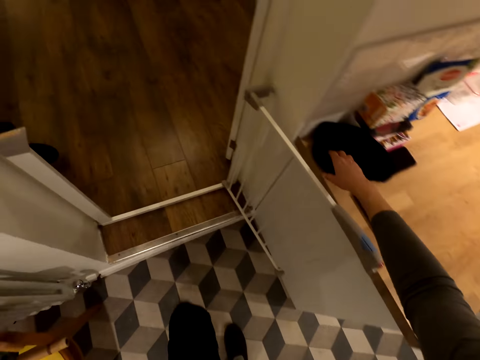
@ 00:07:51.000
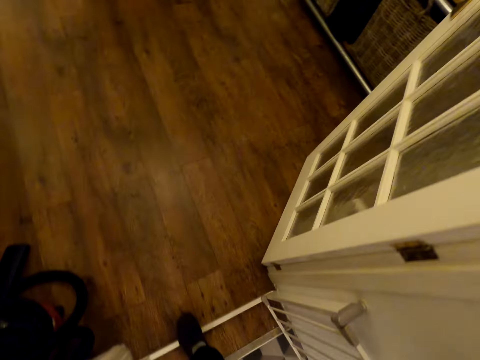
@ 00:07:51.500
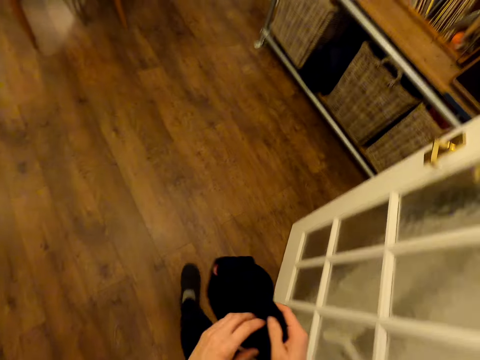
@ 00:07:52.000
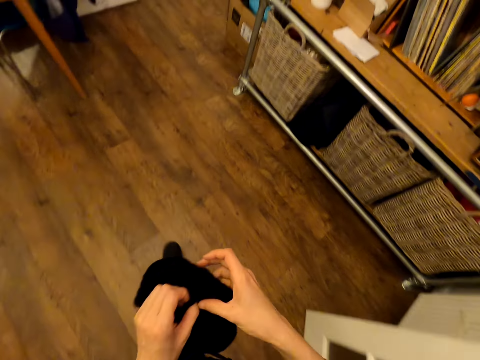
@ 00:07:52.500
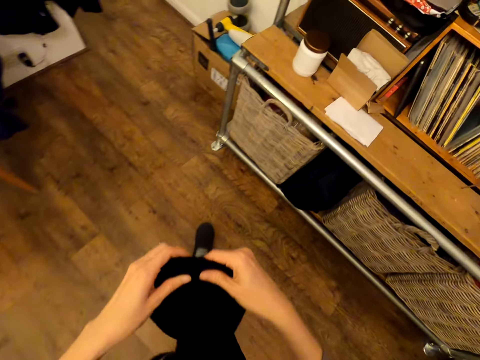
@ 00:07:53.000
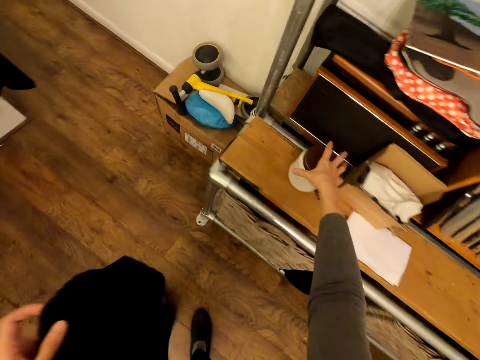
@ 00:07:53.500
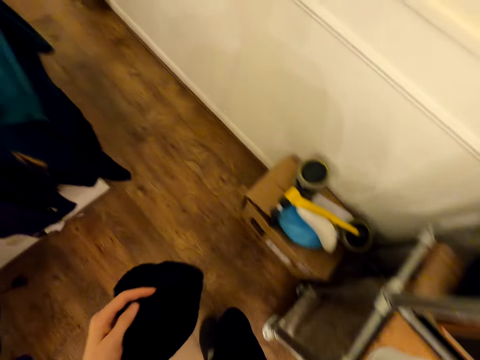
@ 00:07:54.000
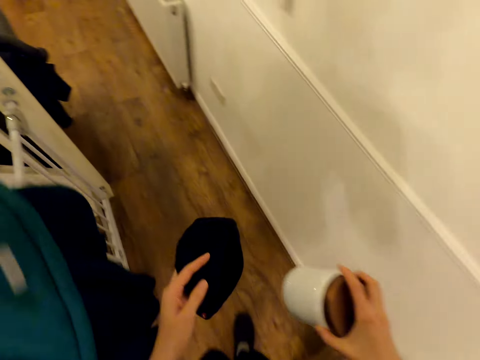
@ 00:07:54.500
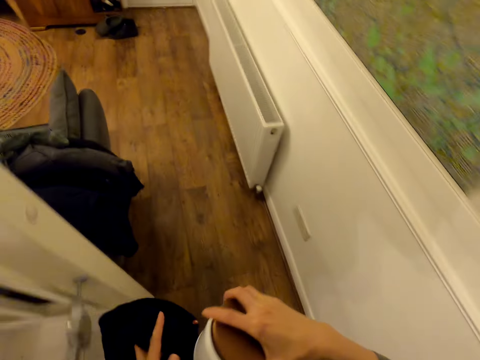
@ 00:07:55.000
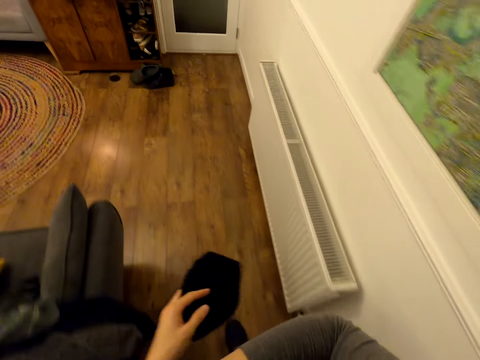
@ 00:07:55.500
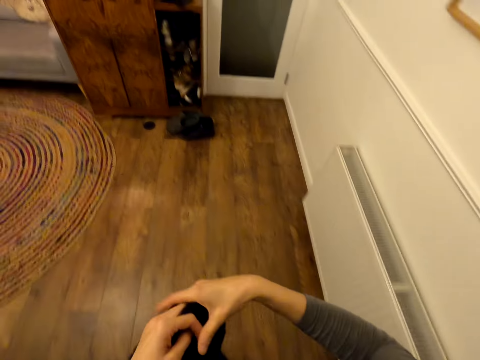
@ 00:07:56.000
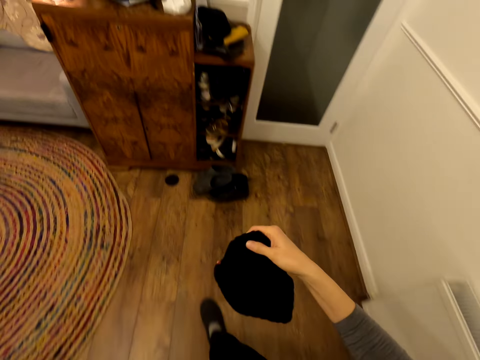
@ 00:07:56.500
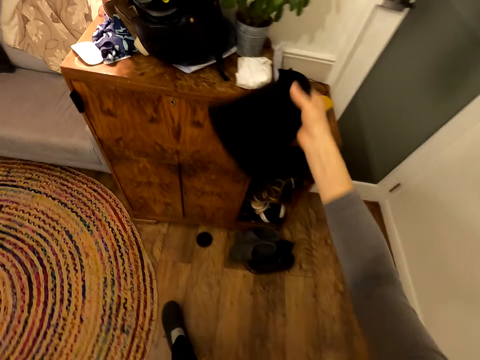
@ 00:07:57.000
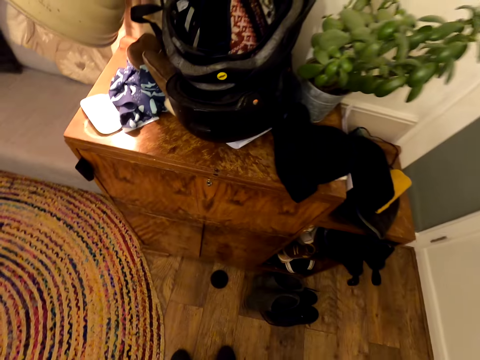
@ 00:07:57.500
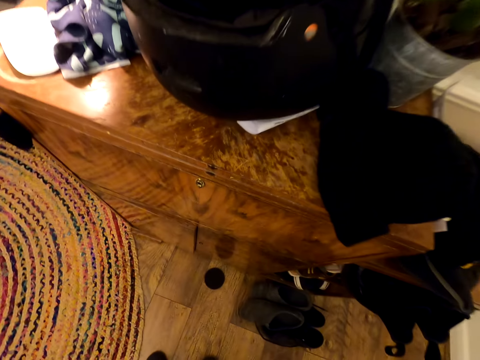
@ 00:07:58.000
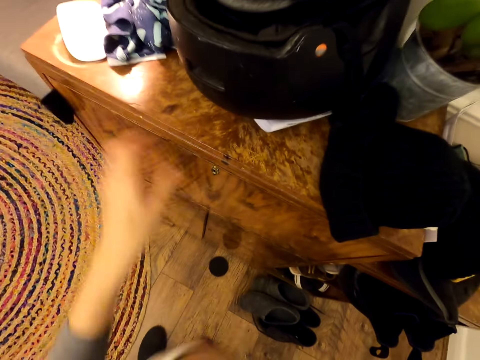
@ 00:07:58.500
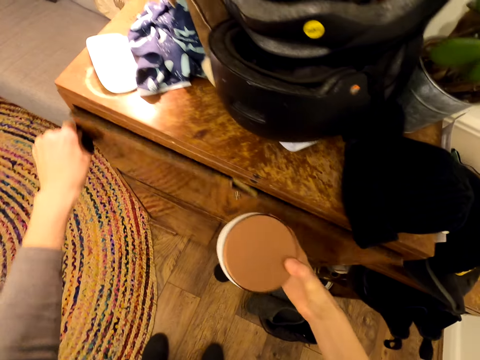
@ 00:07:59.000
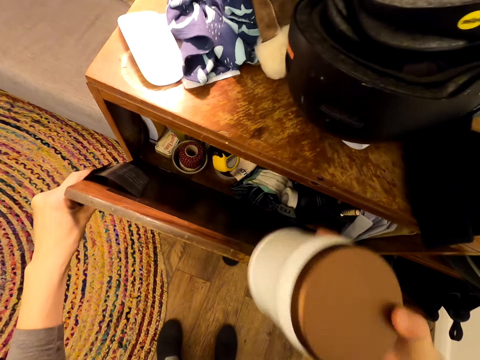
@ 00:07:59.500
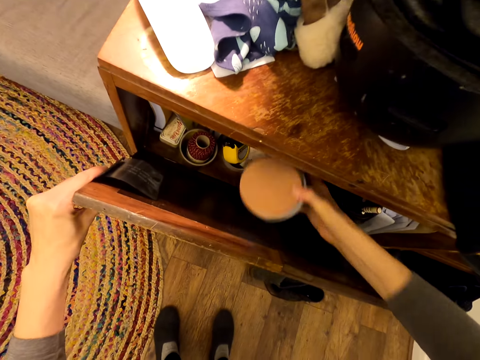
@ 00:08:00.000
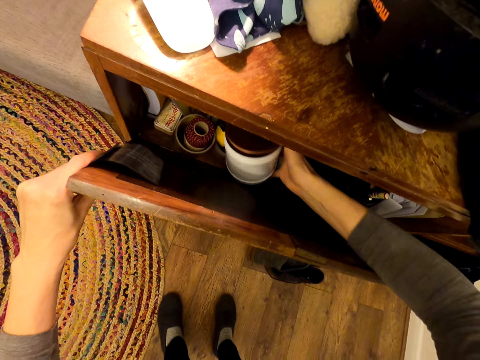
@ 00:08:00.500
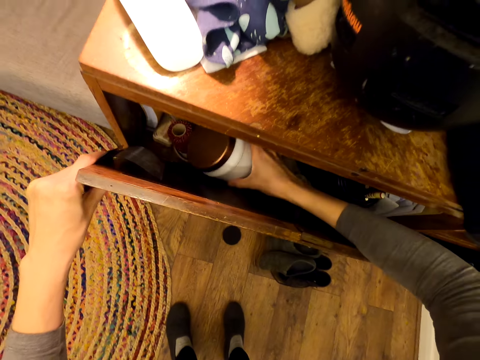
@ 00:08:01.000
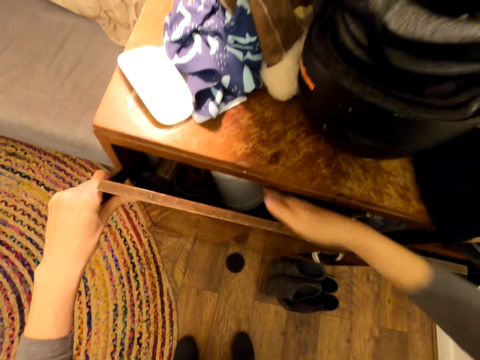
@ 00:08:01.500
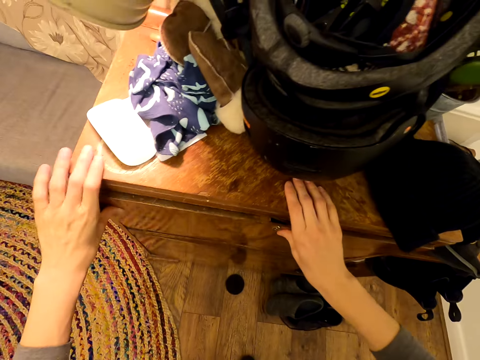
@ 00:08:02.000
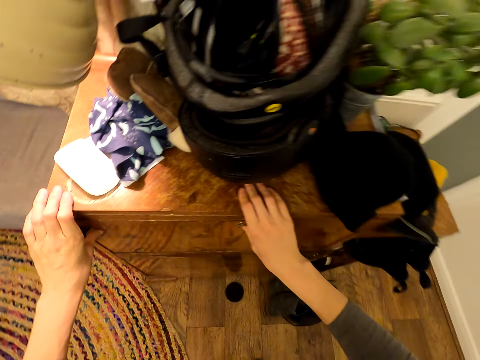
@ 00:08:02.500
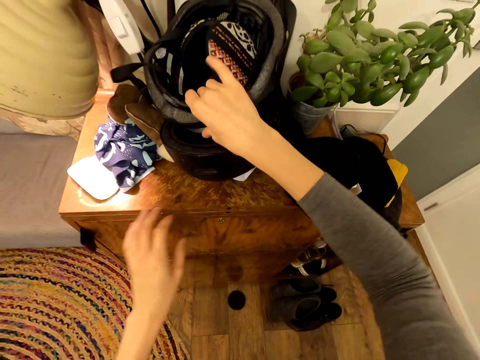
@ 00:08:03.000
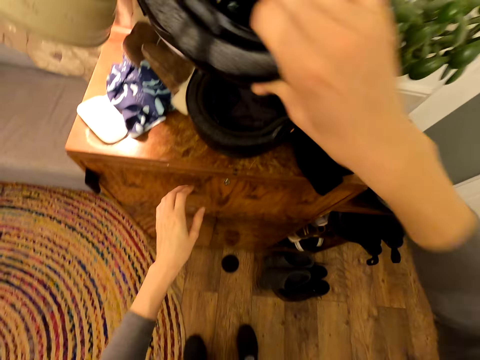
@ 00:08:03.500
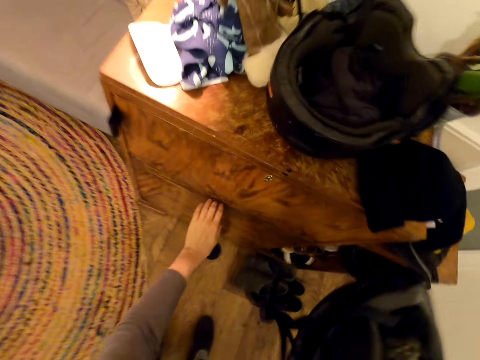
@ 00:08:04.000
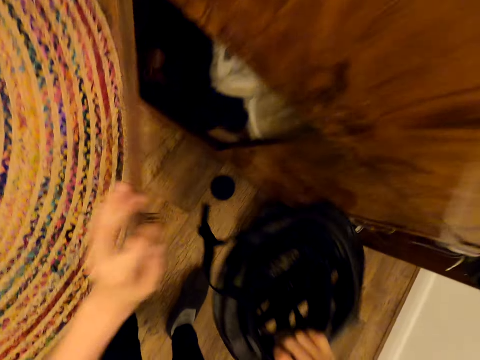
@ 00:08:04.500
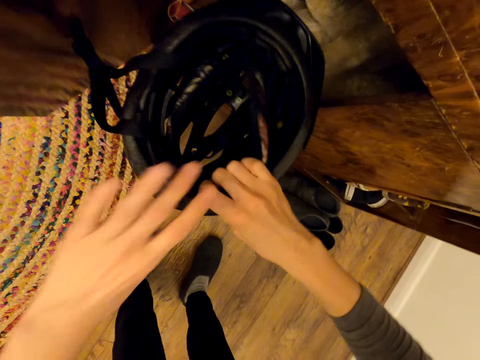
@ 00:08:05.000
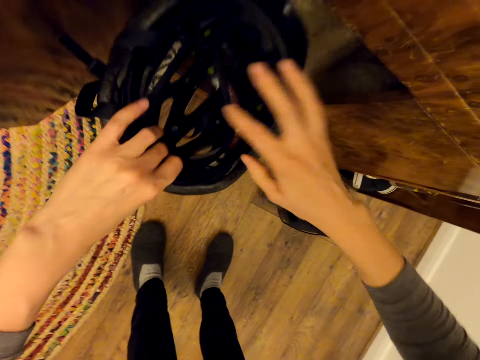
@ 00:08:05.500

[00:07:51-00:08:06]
The camera wearer picks up the cloth. They walk out of the room, enter the room and pick up a tin. They put down the cloth and throw a marvin on the cupboard. They open the drawer, put the tin in the drawer and close the drawer. They pick up a helmet. They hold the helmet. They open the cabinet.

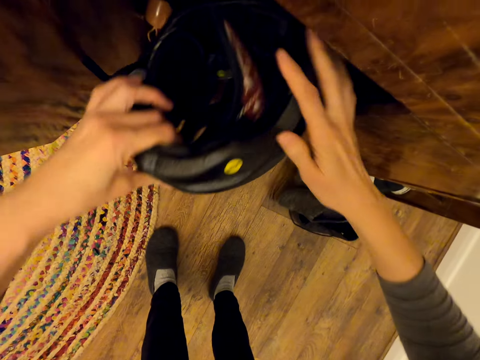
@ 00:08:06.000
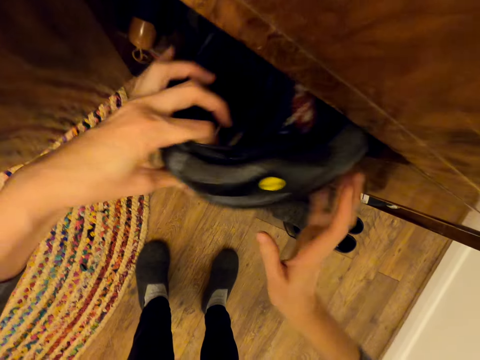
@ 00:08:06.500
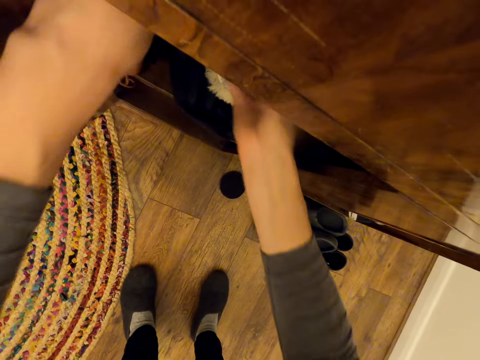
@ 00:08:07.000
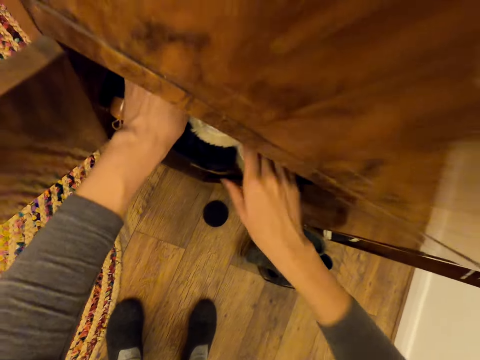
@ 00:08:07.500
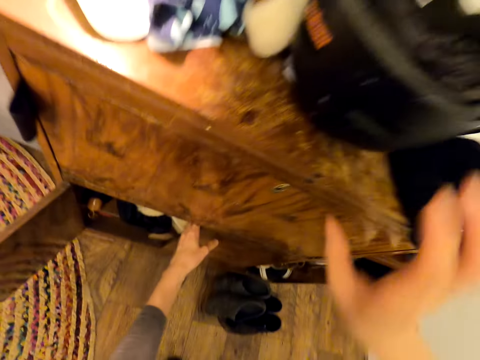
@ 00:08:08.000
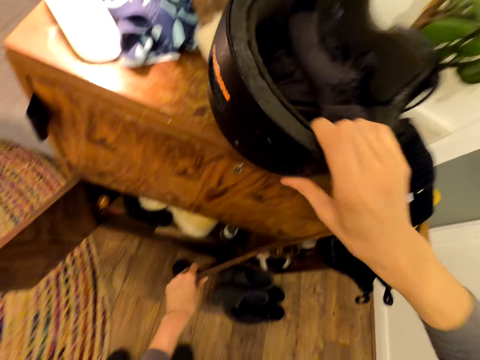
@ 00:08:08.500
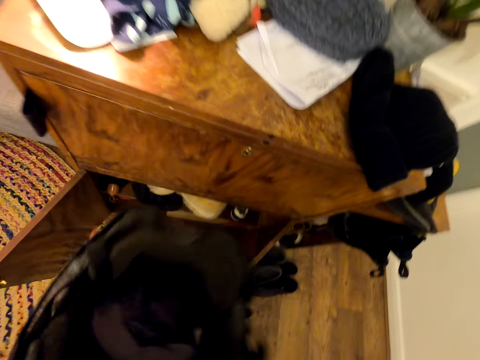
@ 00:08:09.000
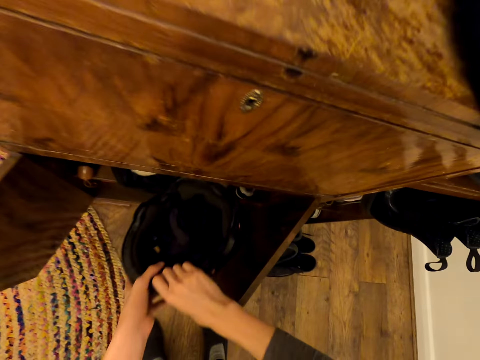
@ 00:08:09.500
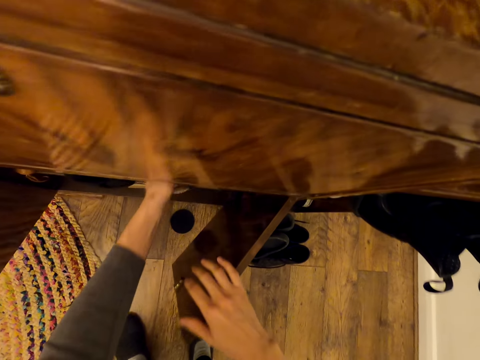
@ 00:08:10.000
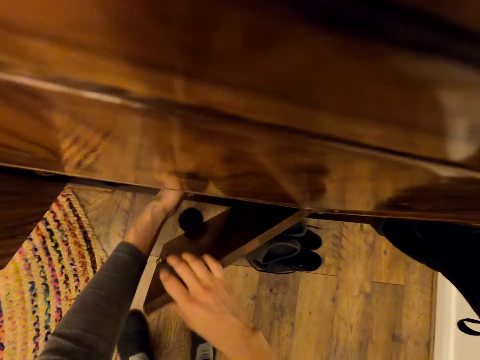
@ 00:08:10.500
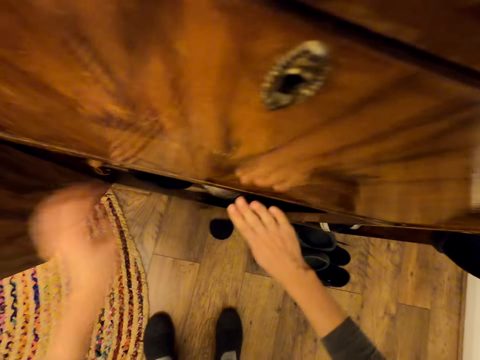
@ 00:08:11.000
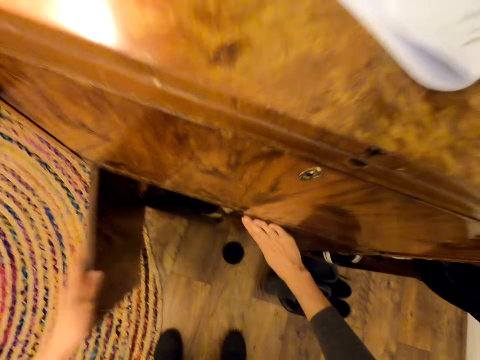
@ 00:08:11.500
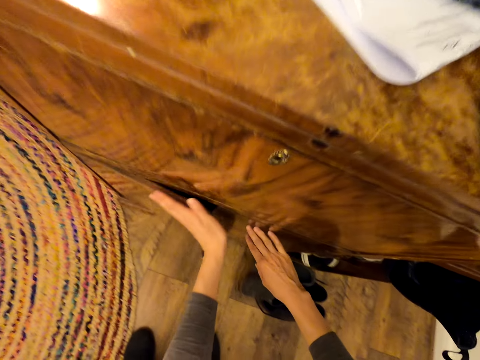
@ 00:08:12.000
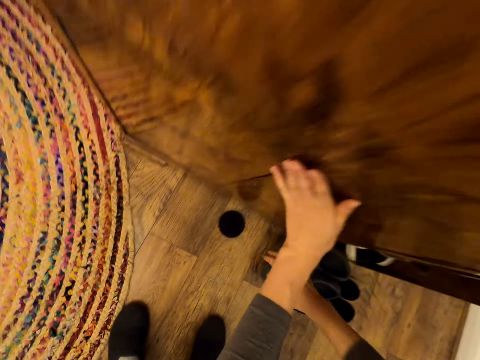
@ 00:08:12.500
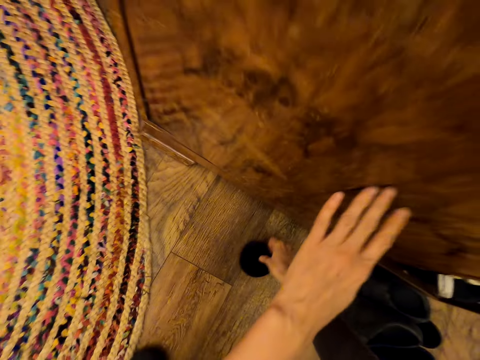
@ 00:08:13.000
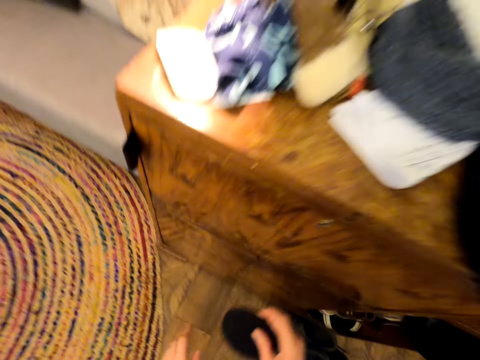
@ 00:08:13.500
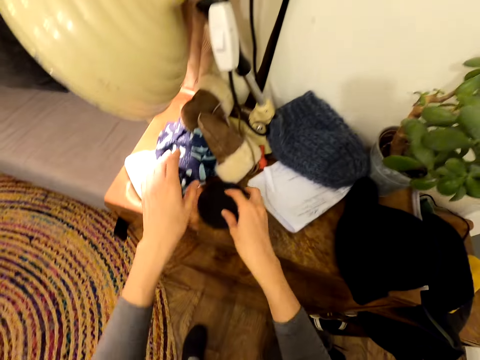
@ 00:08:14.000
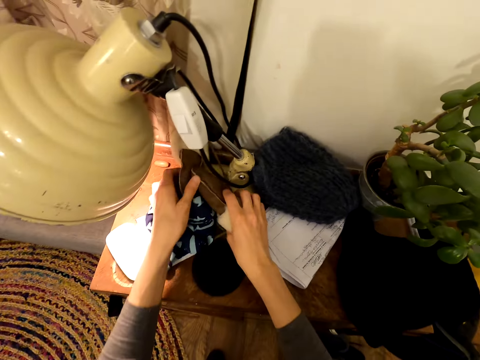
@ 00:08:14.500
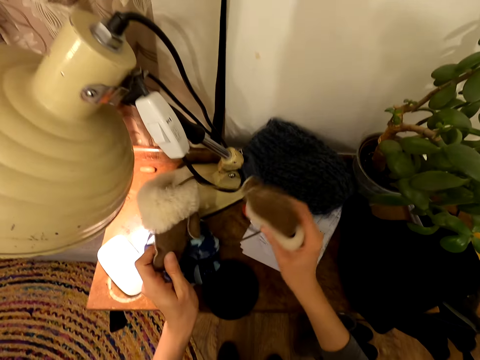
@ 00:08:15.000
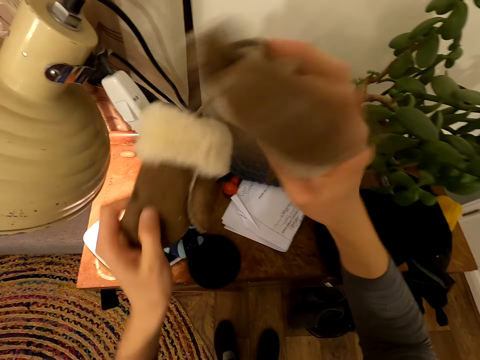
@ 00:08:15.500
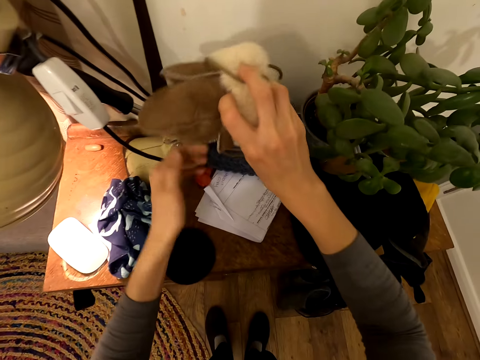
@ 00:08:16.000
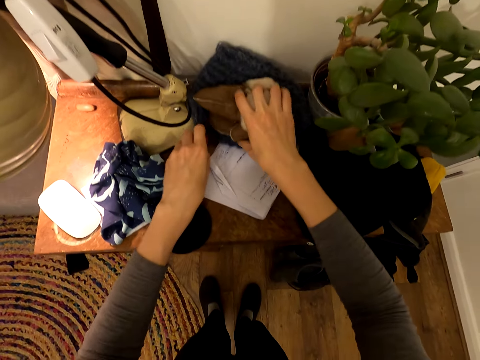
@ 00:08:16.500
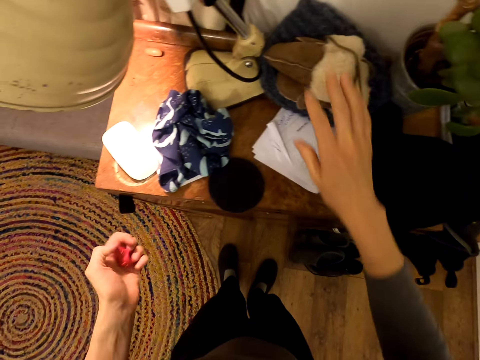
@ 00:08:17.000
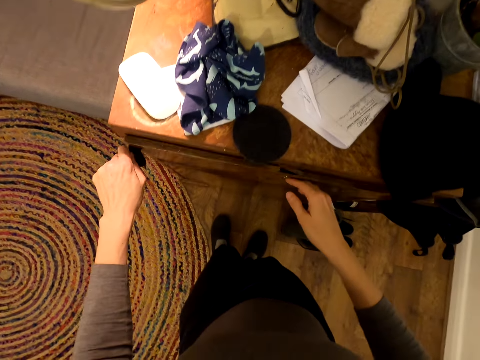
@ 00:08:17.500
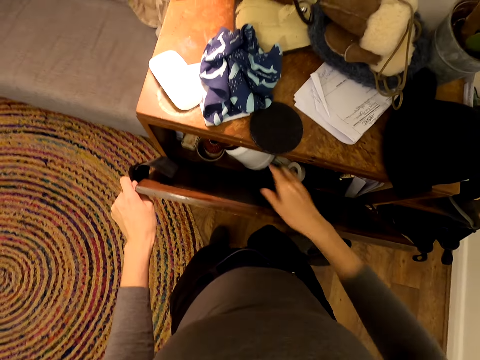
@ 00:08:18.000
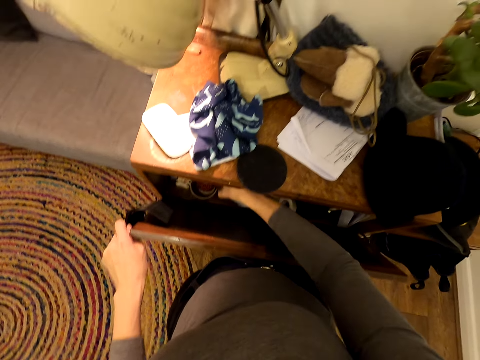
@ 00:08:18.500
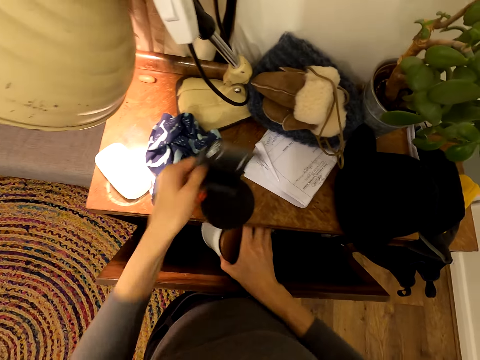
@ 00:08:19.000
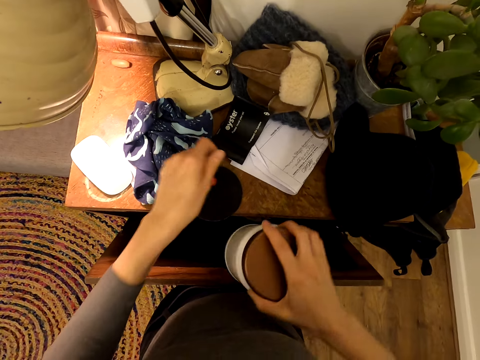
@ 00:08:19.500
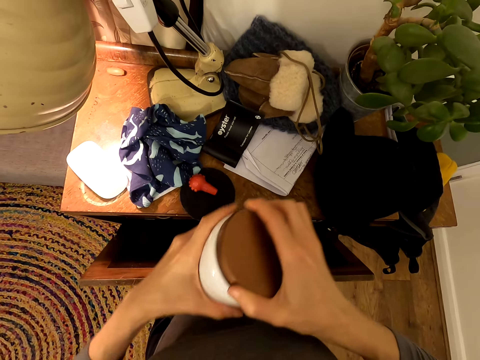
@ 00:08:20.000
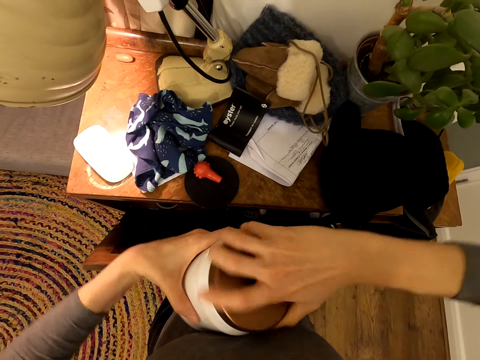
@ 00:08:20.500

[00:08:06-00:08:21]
The camera wearer puts the helmet in the cabinet. They open a drawer. They hold the helmet. They pick up the helmet. They put the helmet in the cabinet. They close the cabinet. They close a drawer. They pick up the holder and put the holder on the cabinet. They pick up gloves. They hold the gloves. They place the gloves on something. They pick up something. They open the drawer. They pick up a tin. They hold the container. They put down the sticker on the cupboard. They put down the plastic on the cupboard. They open the container.
